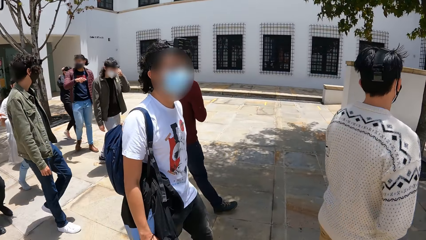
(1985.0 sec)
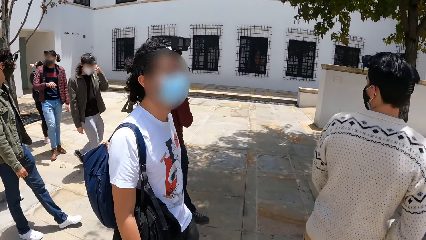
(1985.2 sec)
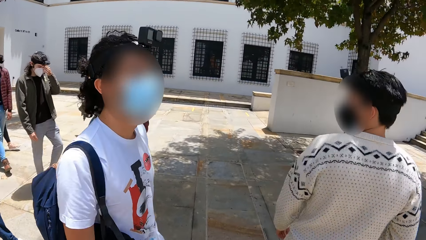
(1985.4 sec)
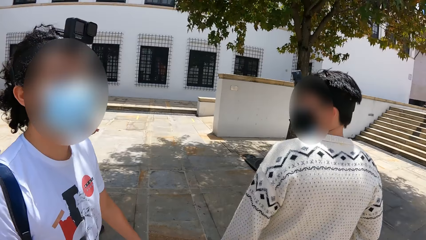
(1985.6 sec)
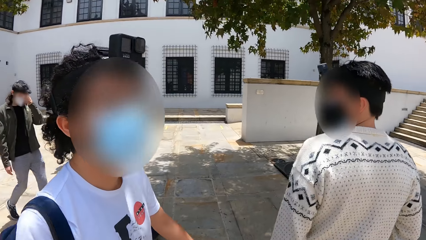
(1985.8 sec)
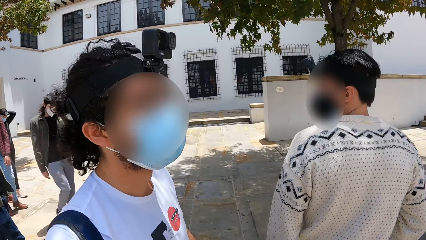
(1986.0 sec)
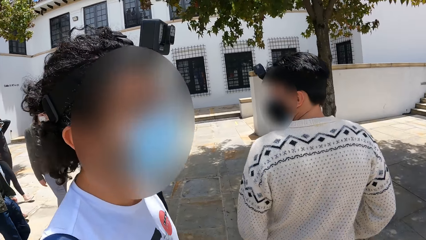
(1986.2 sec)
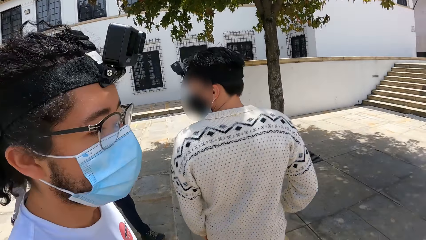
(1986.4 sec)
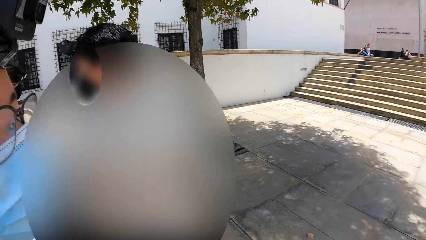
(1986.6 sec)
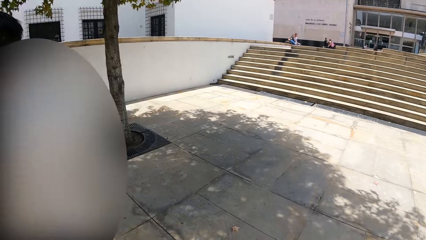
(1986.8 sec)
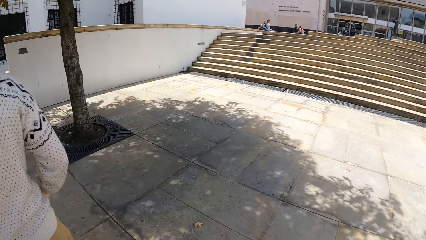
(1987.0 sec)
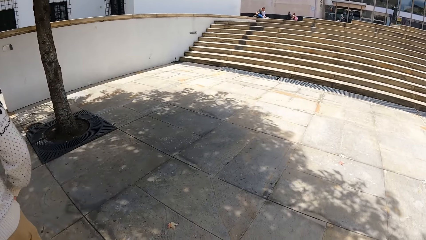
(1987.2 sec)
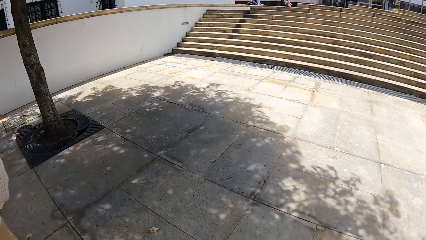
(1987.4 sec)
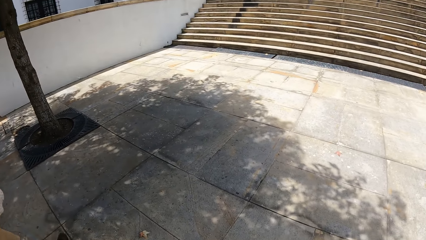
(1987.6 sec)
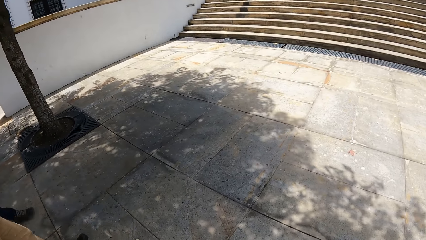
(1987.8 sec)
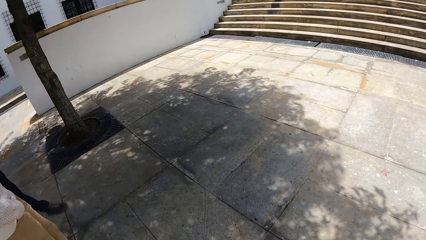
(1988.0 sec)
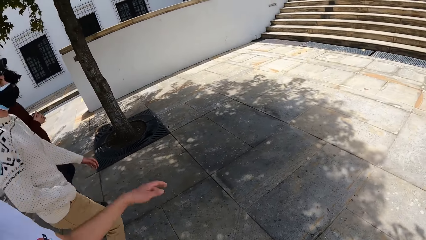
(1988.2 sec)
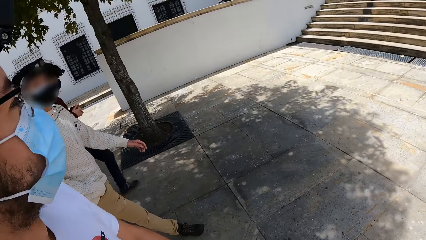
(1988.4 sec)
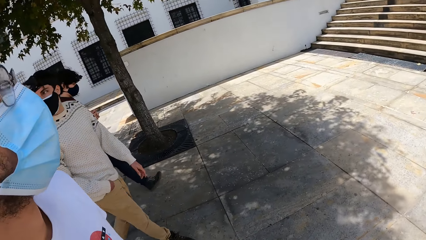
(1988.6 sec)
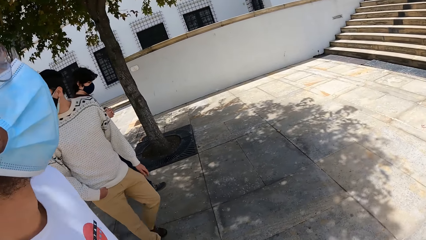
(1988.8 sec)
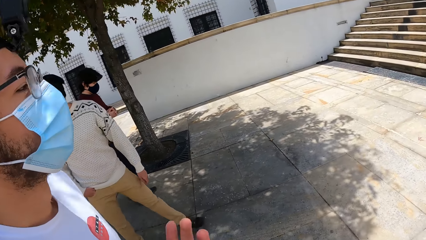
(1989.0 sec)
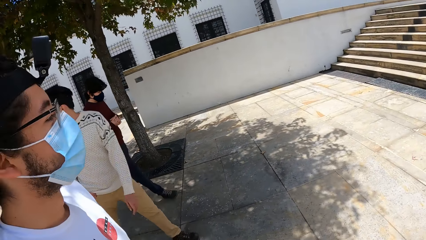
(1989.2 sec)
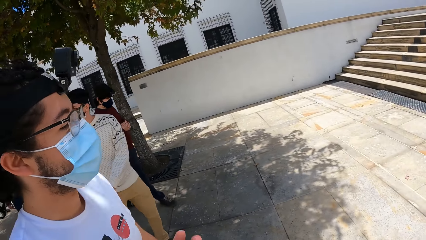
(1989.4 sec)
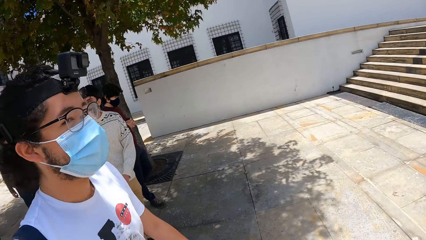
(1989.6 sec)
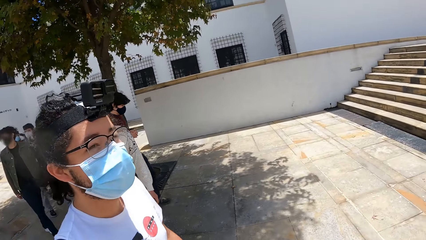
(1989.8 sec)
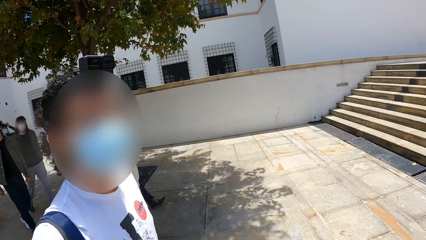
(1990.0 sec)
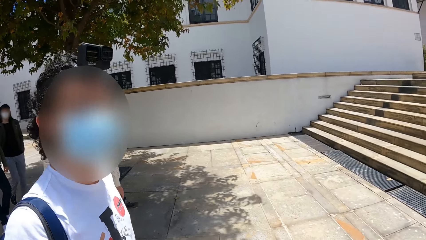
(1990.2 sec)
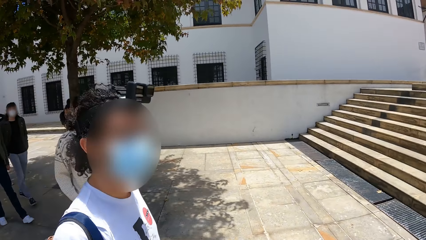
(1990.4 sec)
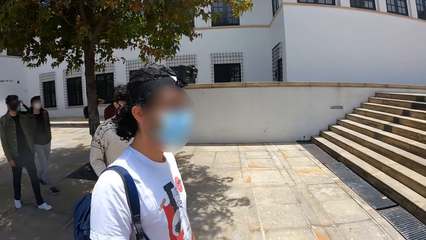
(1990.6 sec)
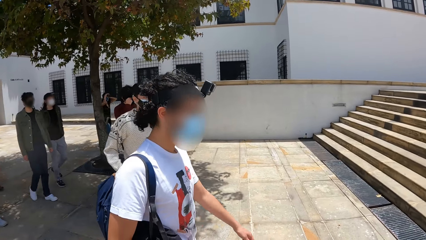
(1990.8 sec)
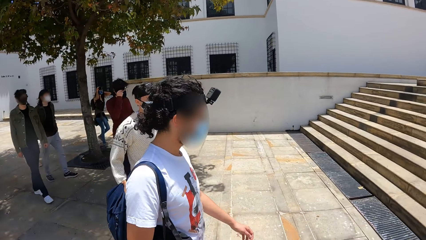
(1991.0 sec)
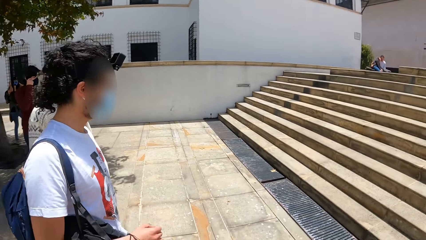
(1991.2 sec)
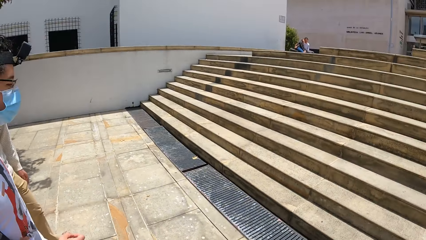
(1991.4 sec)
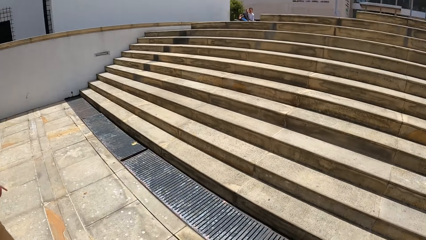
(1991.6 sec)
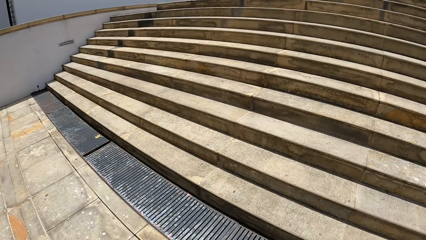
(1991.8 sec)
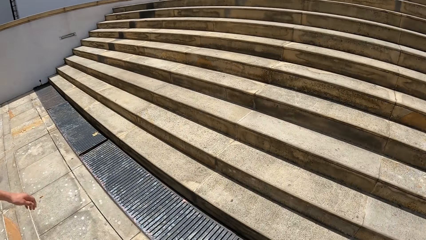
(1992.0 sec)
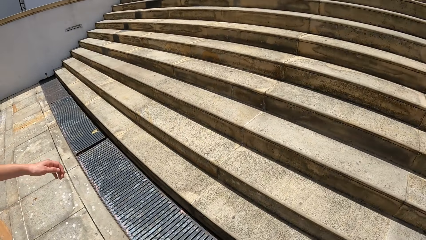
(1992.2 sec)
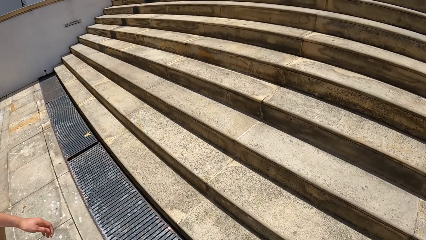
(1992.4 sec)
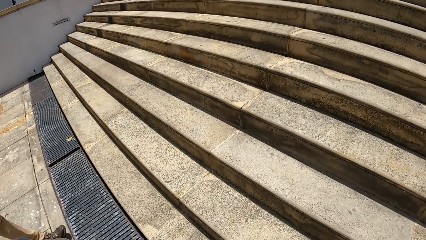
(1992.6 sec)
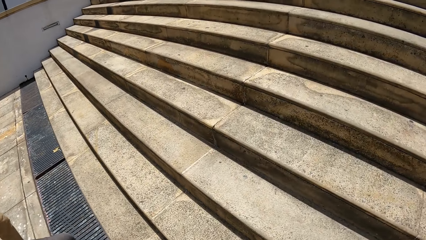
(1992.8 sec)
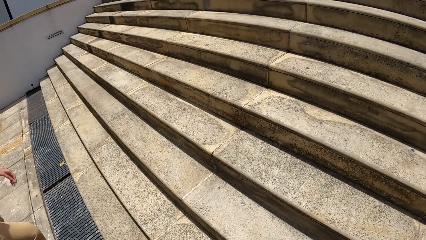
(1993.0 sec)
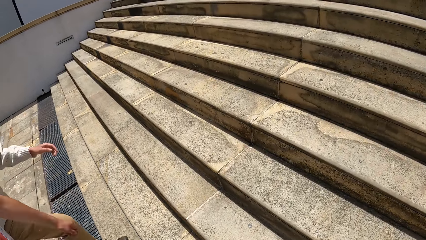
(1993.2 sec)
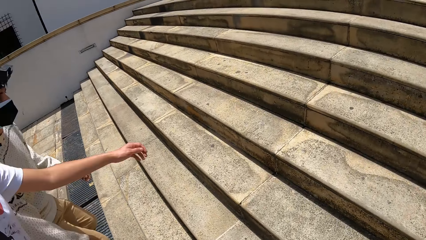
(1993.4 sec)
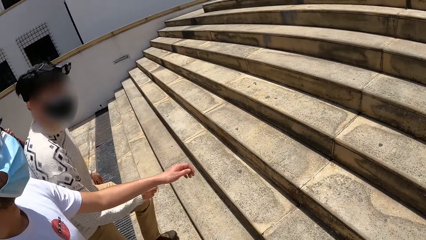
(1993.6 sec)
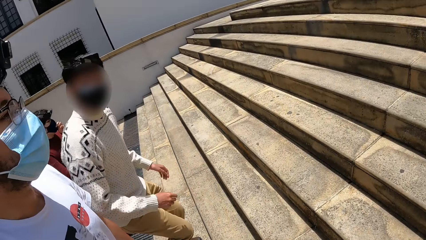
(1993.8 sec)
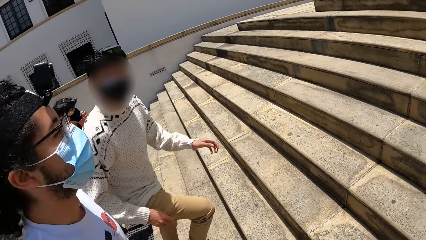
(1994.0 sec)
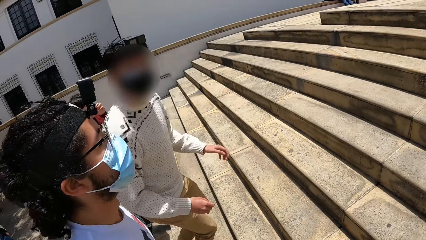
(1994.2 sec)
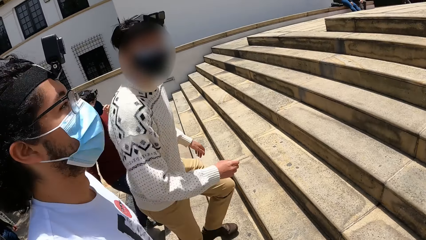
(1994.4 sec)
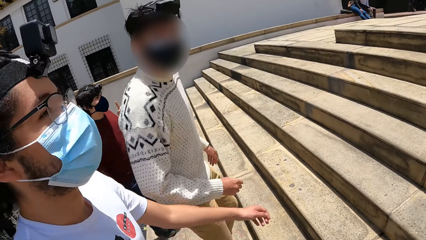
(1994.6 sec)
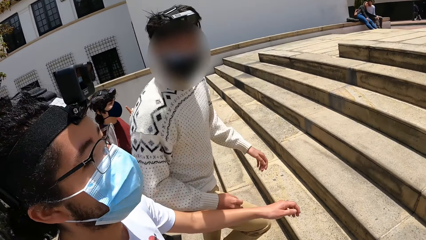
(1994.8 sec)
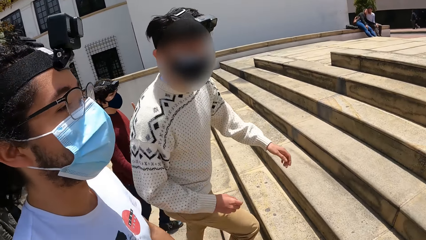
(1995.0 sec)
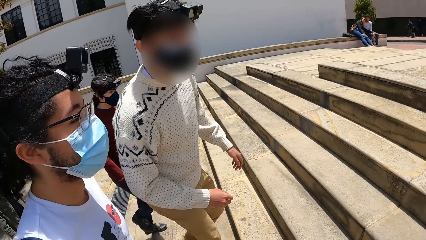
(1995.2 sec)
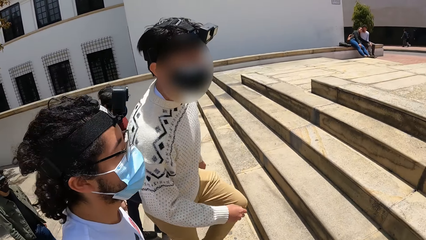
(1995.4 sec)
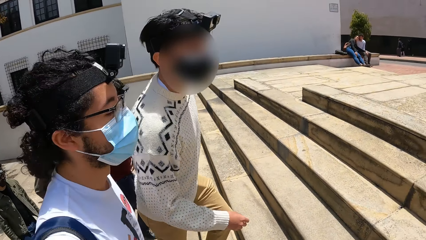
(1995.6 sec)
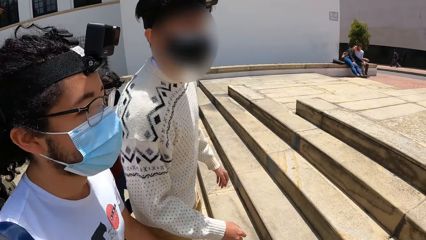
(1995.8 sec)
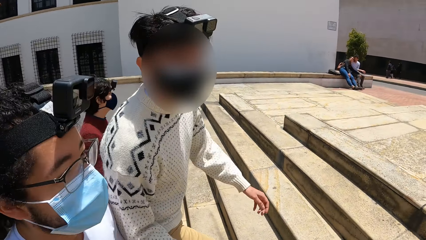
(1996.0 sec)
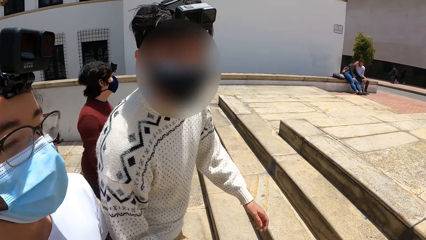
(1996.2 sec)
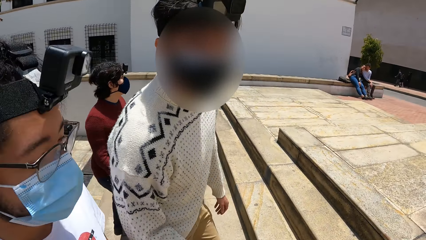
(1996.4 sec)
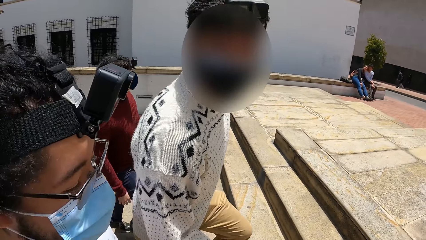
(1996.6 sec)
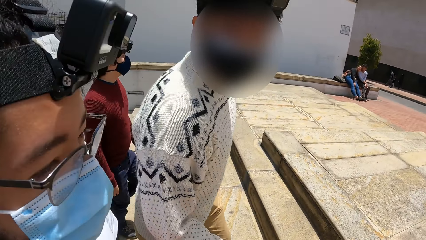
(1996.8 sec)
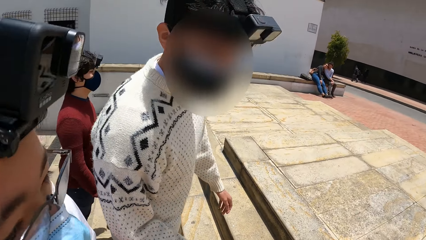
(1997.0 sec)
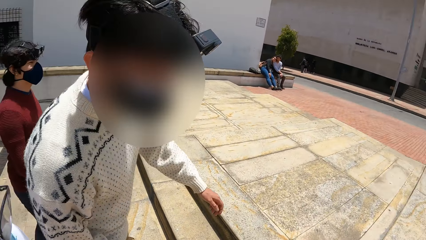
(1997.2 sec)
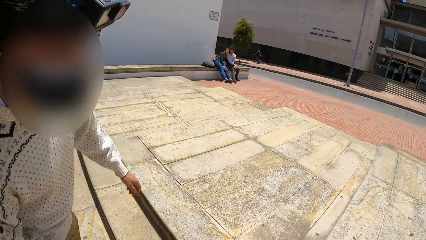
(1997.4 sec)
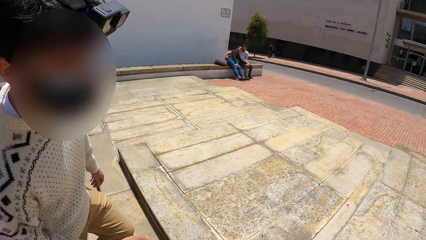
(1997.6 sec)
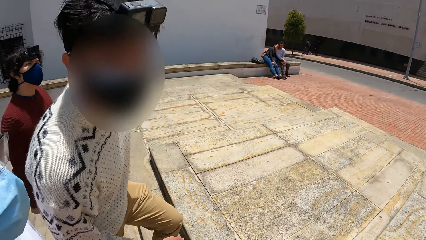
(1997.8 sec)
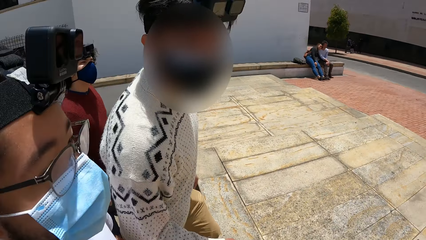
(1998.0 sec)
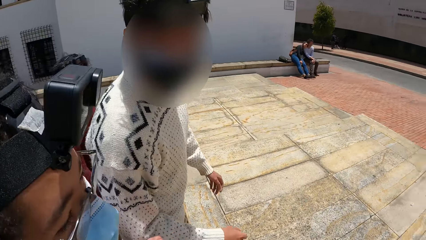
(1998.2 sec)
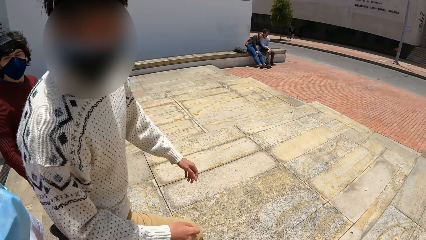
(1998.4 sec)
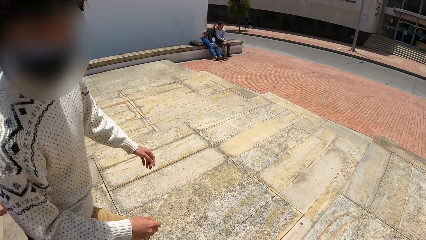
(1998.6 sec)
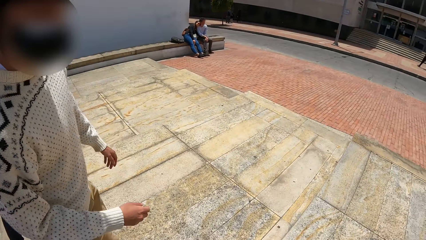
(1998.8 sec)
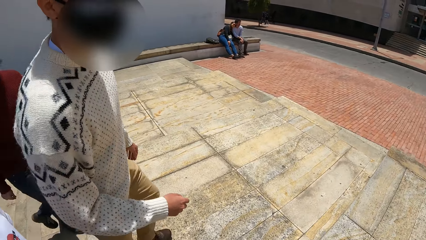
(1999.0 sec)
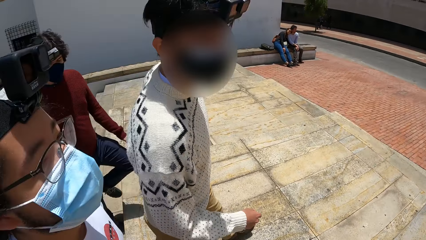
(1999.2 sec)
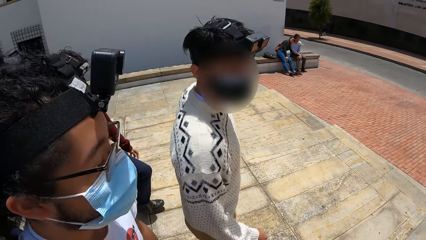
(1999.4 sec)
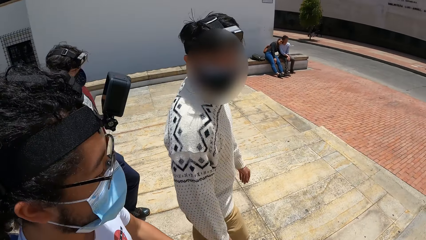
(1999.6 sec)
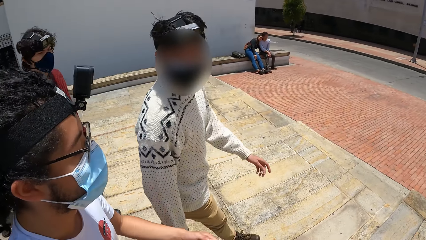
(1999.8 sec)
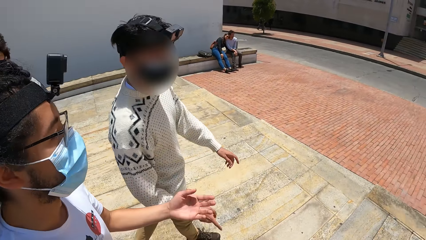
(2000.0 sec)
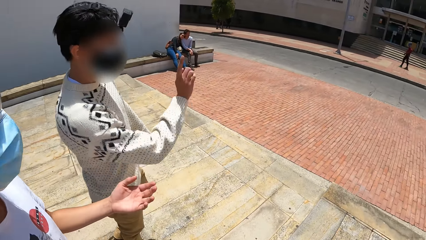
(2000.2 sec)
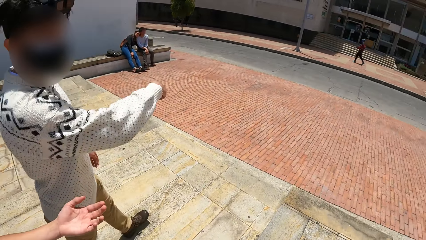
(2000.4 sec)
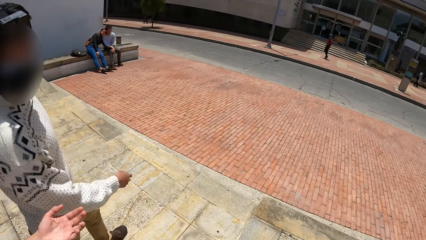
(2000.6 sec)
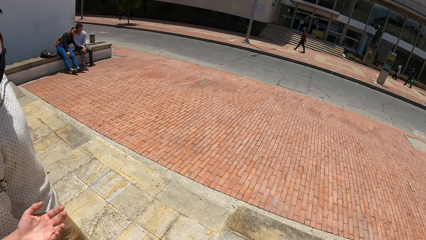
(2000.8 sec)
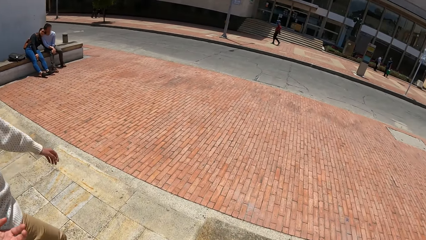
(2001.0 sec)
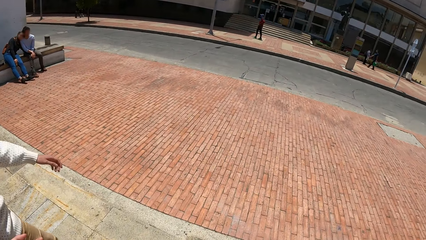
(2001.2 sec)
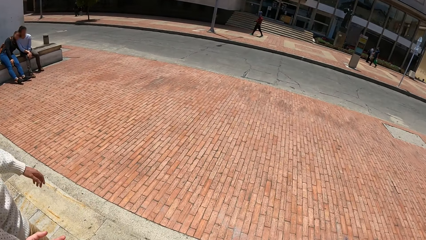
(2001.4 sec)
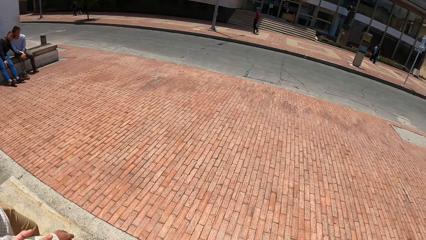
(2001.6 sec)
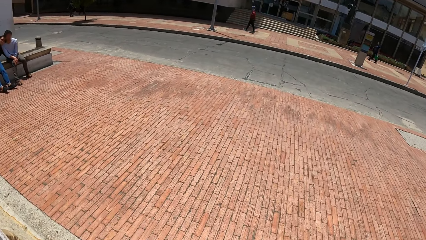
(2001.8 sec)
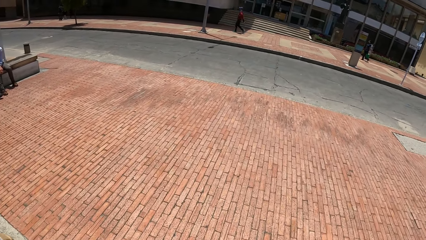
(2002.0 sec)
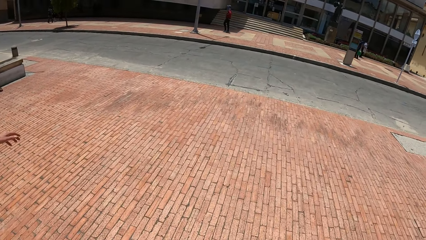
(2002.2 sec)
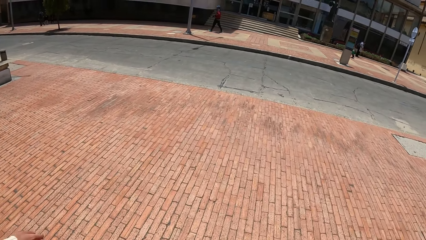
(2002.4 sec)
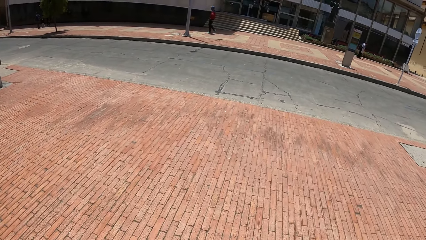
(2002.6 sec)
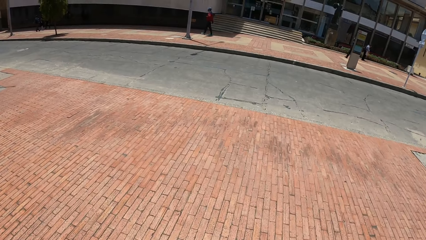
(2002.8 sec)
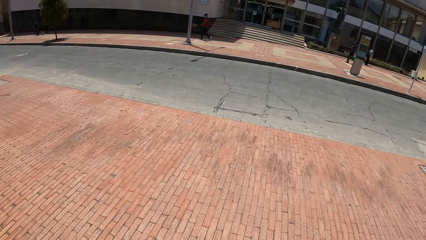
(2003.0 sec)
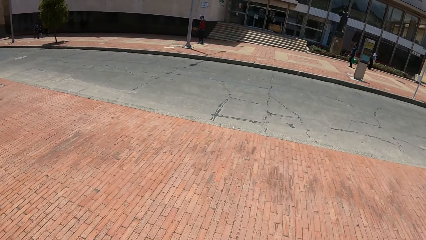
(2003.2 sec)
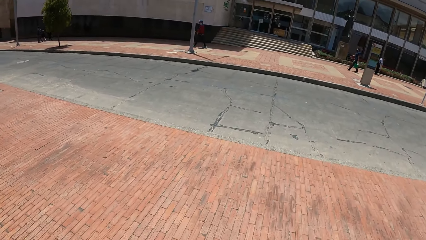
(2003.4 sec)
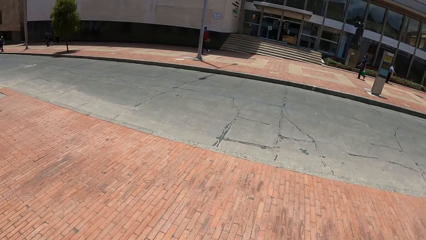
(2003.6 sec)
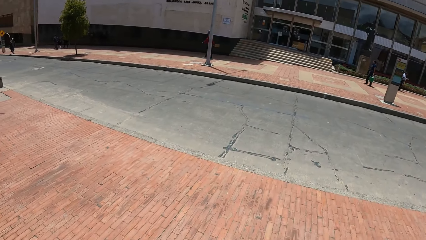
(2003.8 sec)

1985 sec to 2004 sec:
The camera wearer climbs up a staircase. A man climbs up the staircase. Another man climbs up the staircase. The first man walks in the compound. The other man walks in the compound. The camera wearer walks in the compound. The first man gesticulates with his right hand. The other man gesticulates with his left hand.
